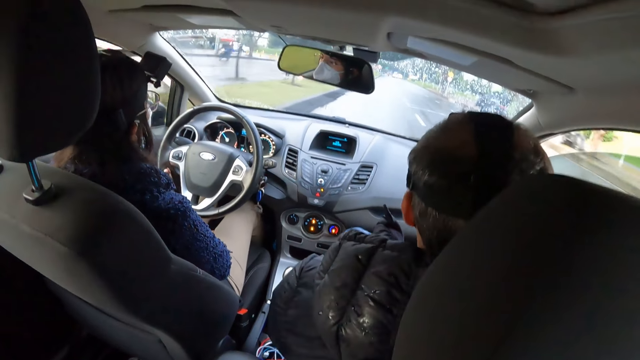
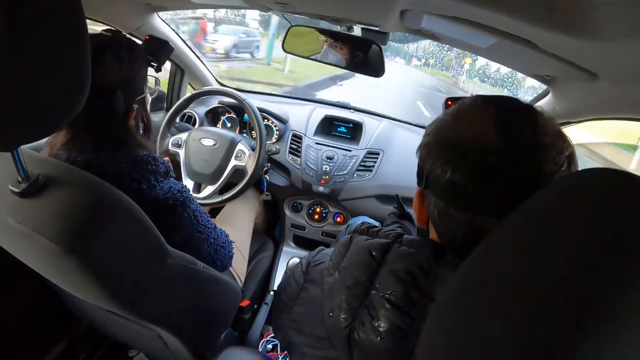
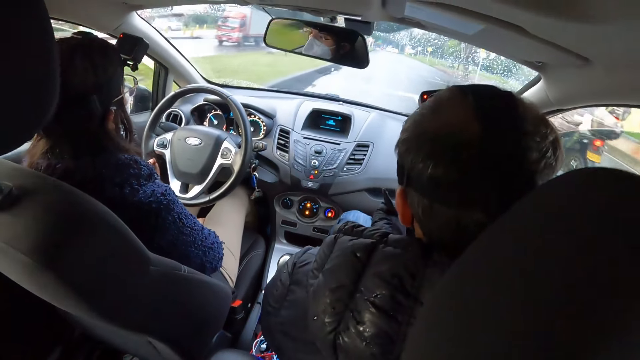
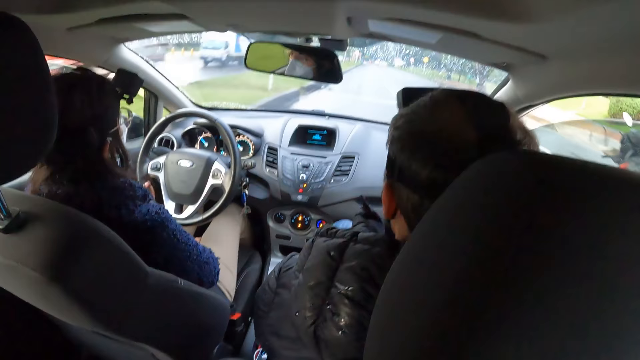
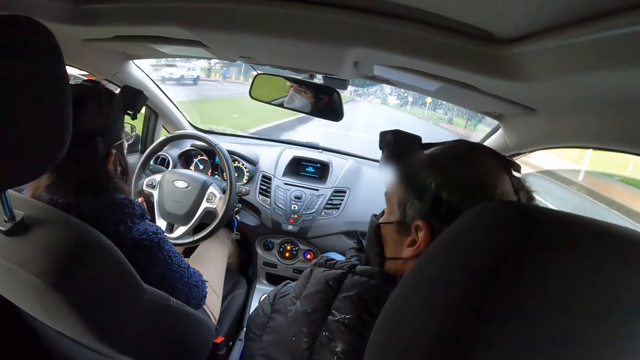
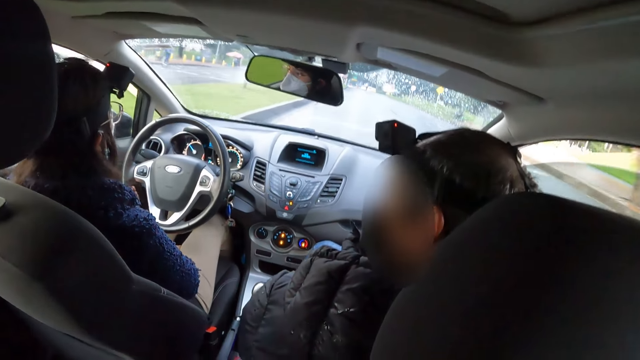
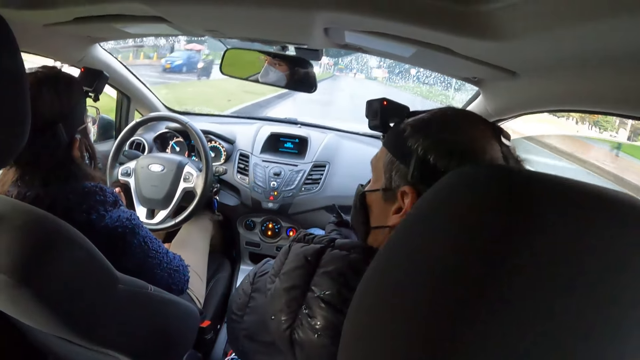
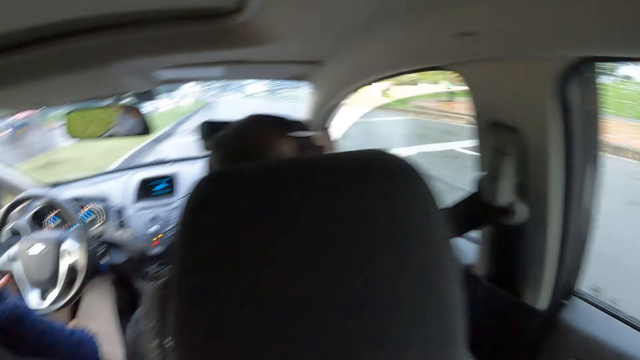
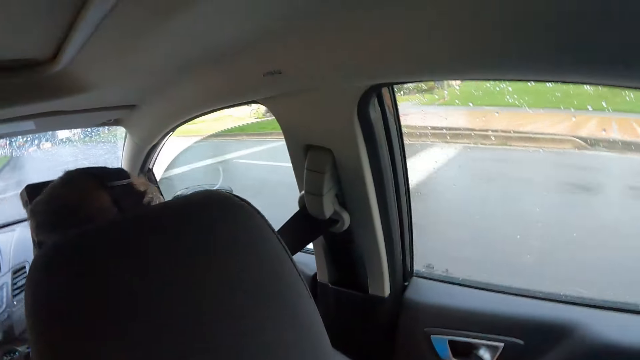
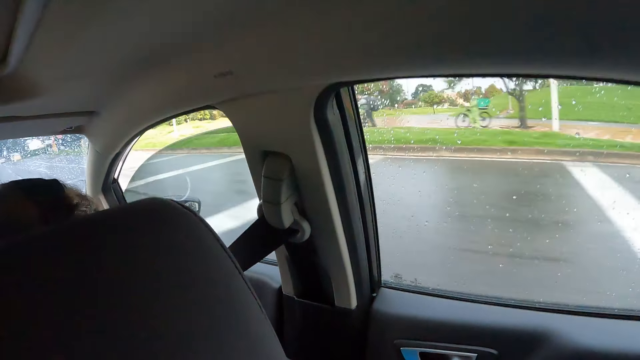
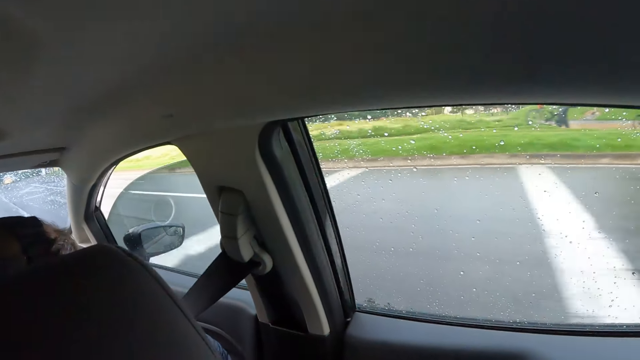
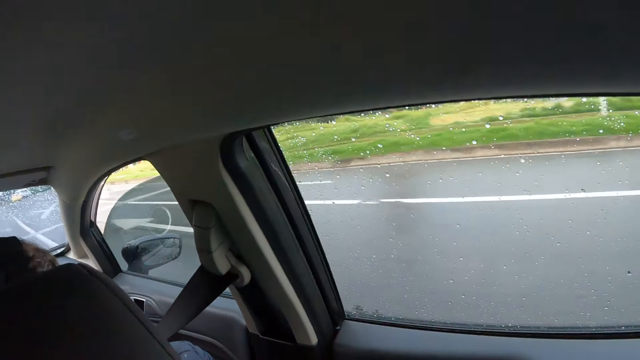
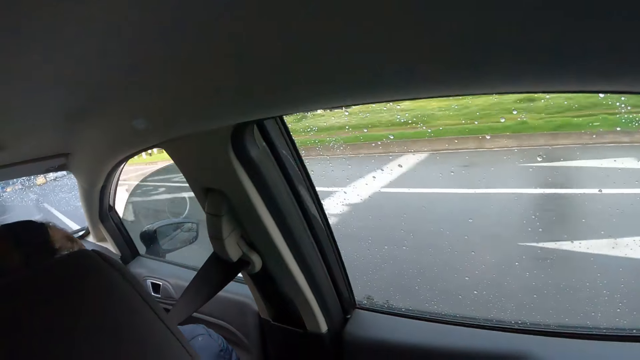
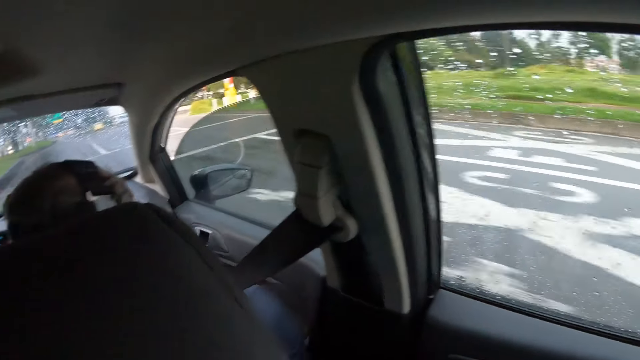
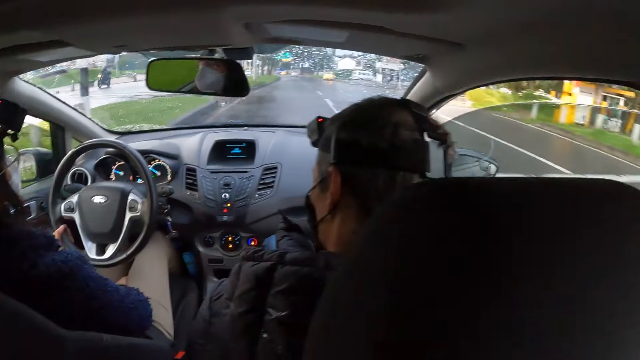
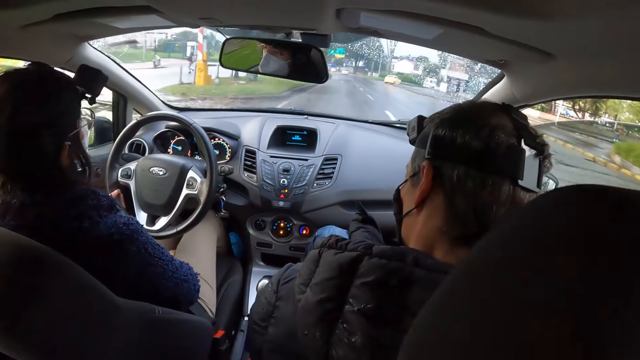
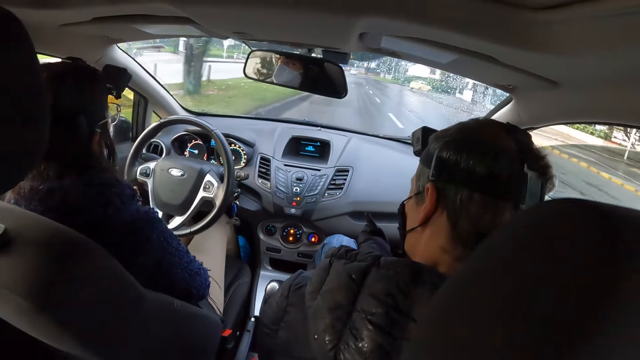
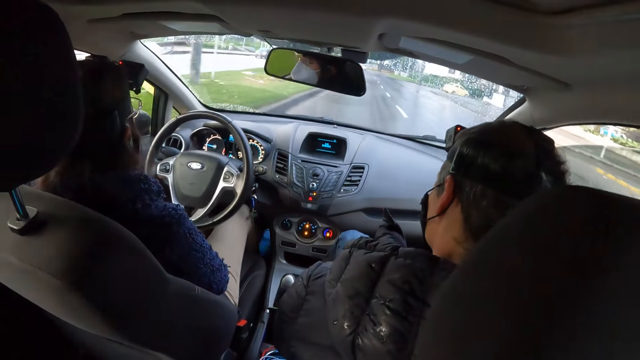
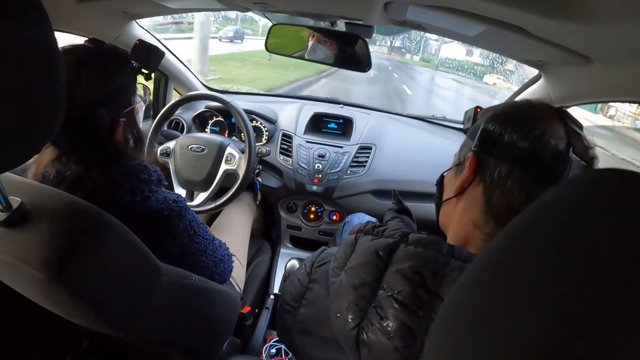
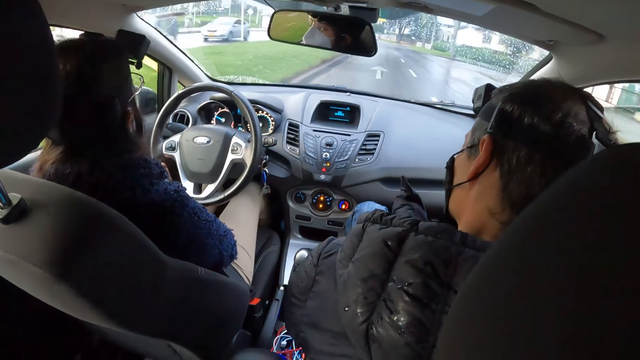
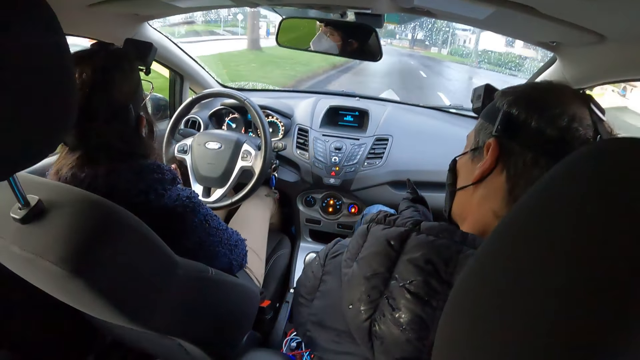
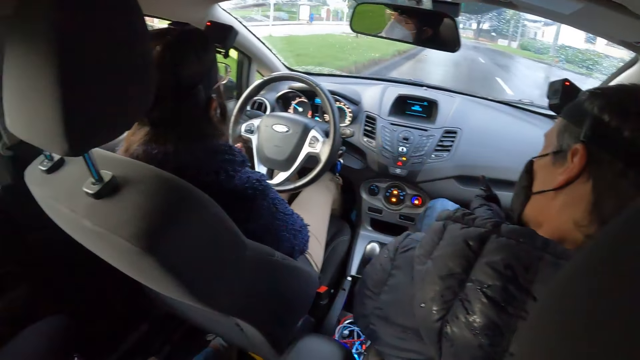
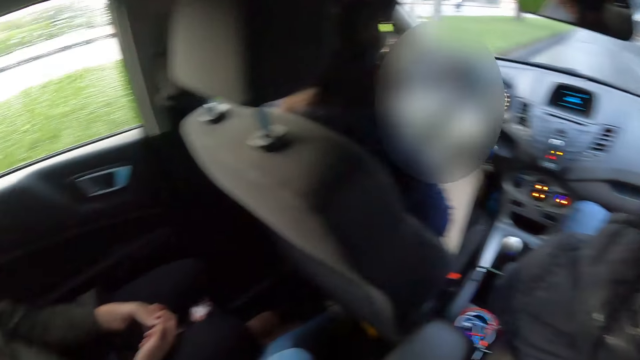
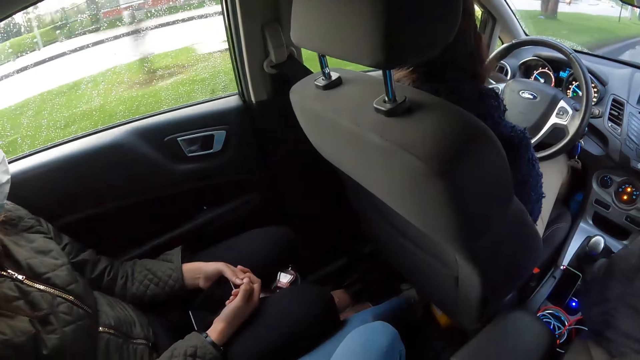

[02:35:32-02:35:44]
A man rides a bike. A woman drives a car. The camera wearer looks around. The woman drives the car.

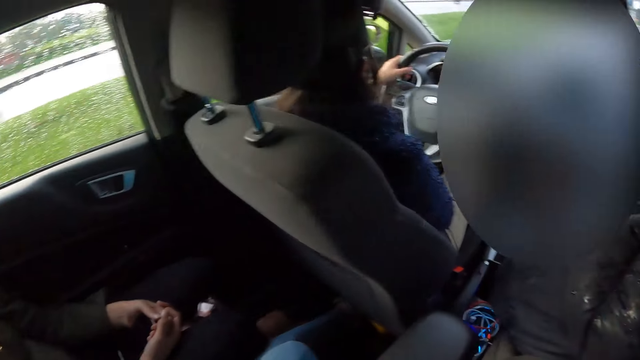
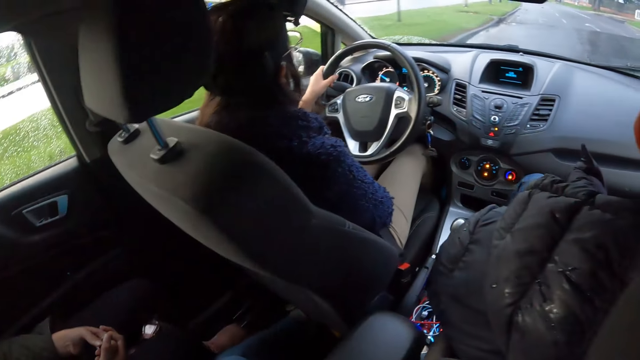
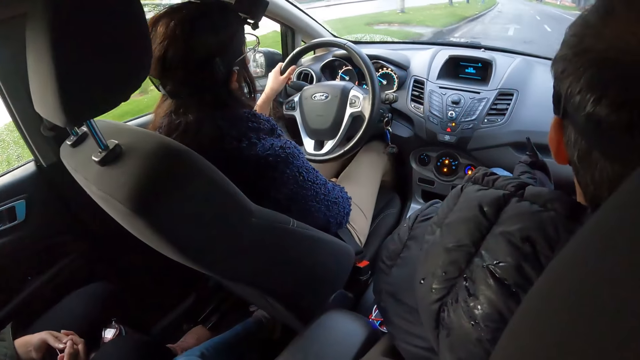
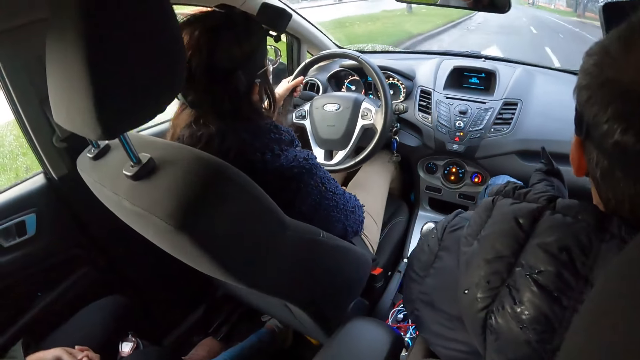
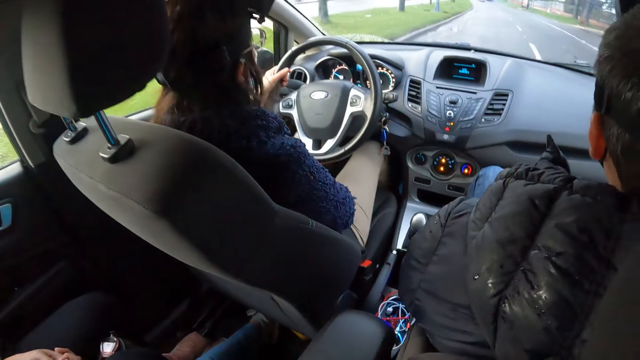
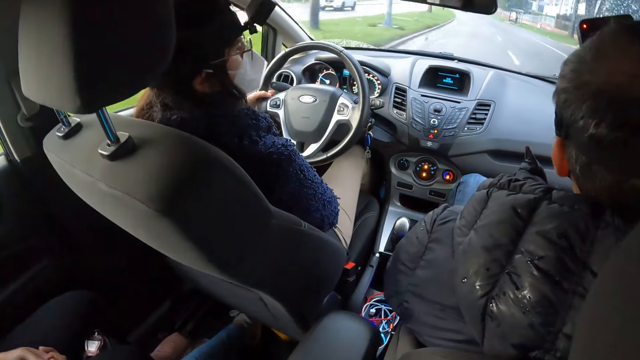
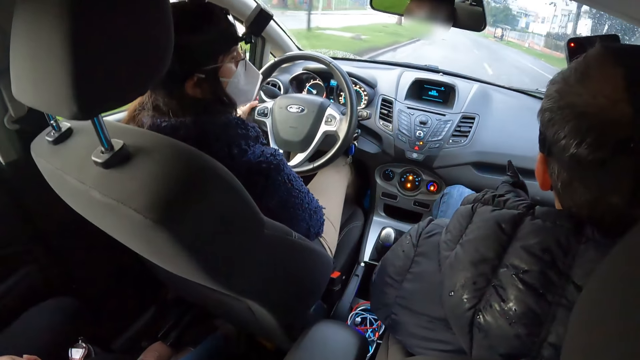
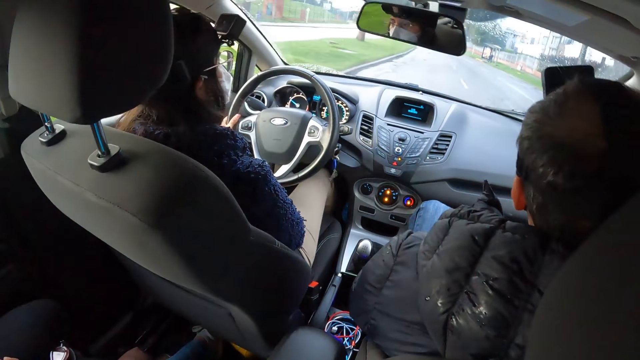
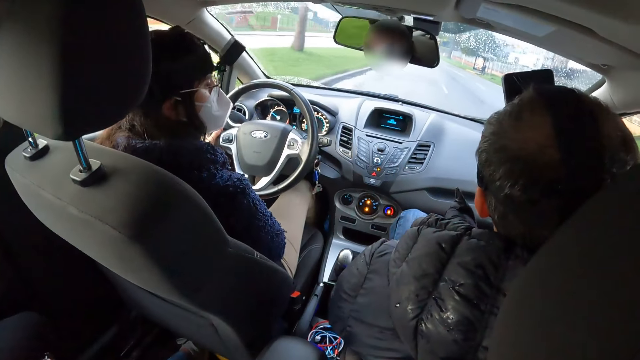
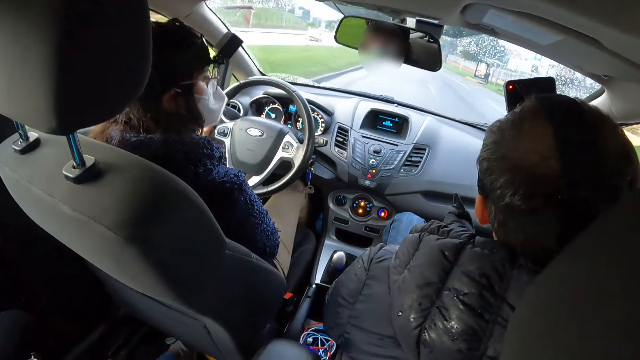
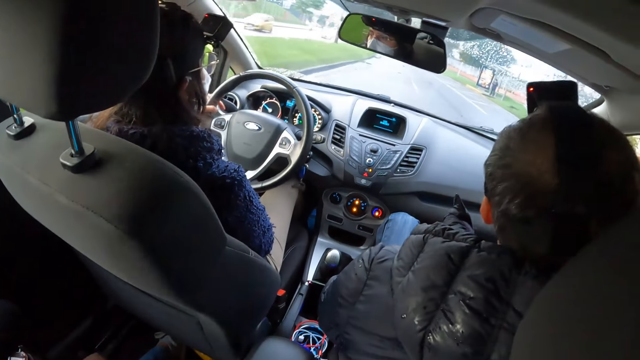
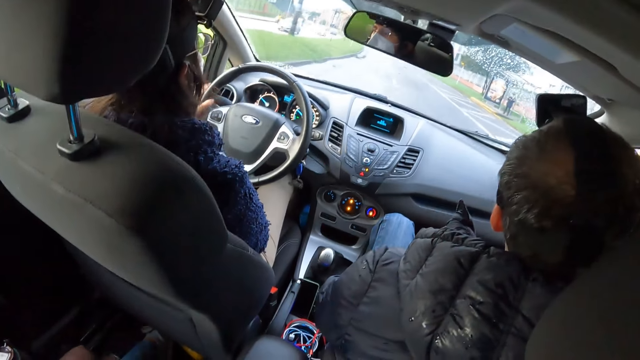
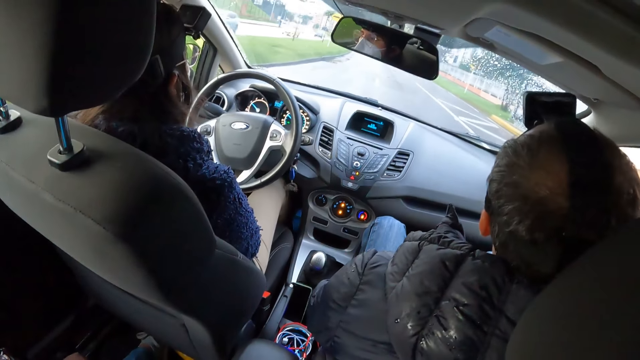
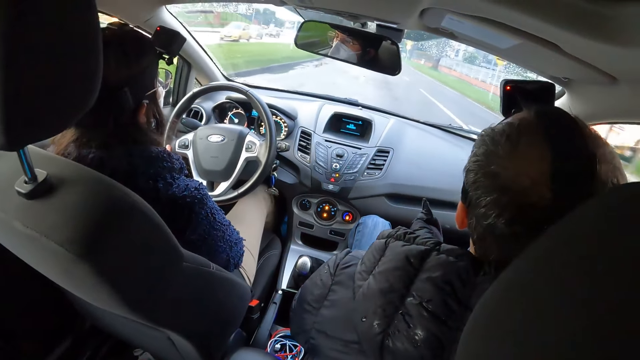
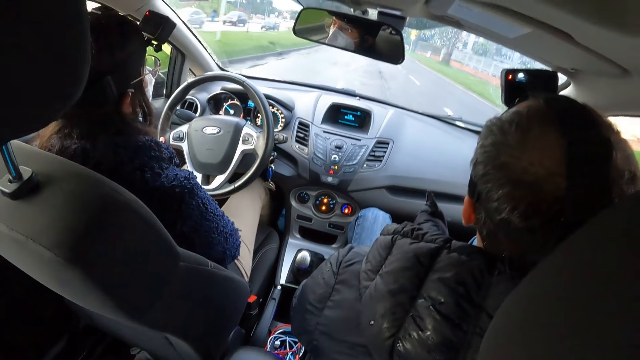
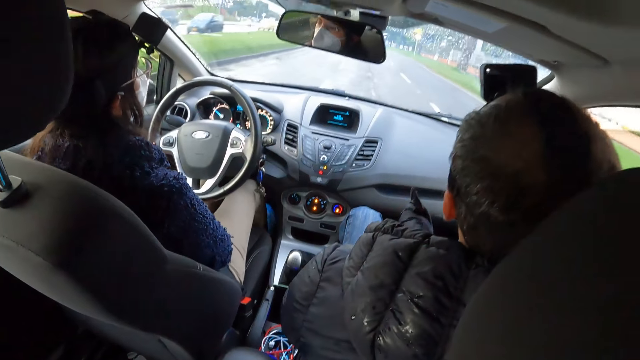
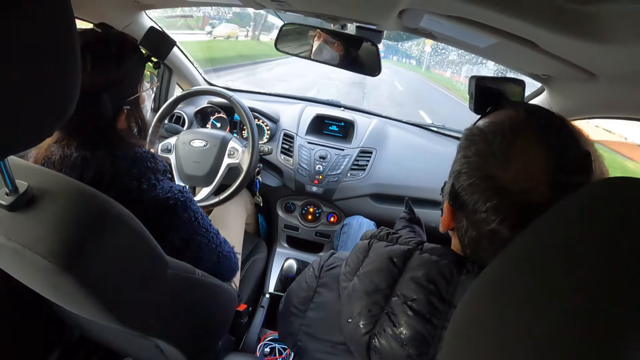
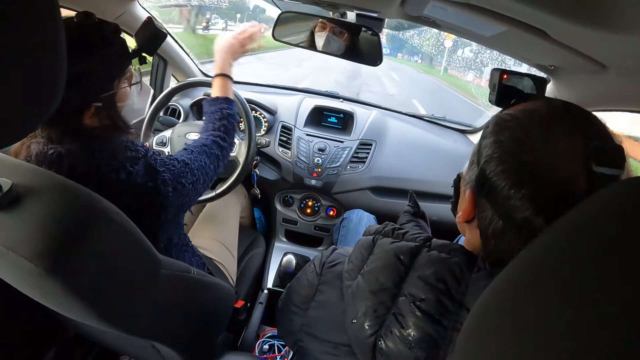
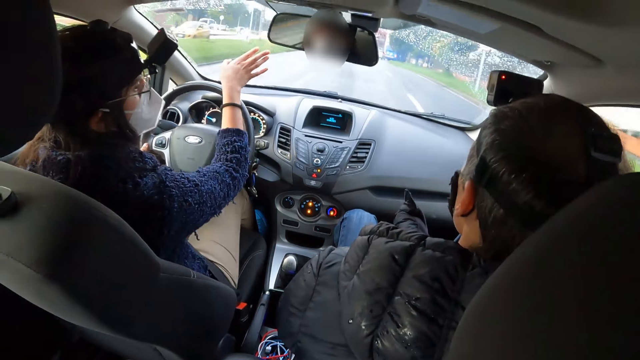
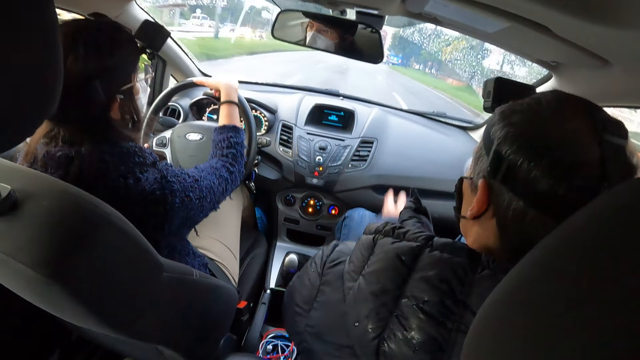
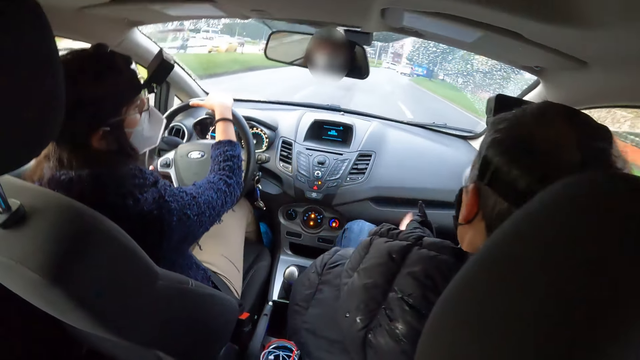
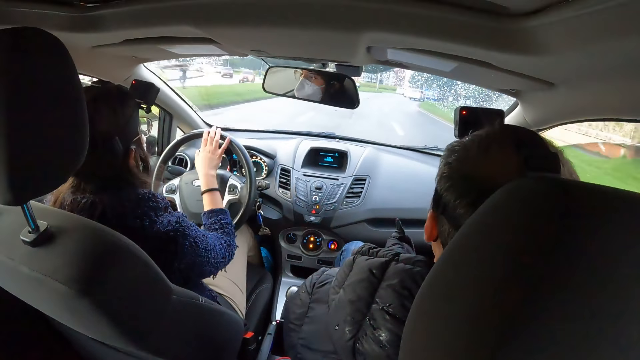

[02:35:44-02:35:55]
The woman gesticulates in the car with her right hand. The man gesticulates in the car with his left hand. The woman drives the car with the steering in both hands.
